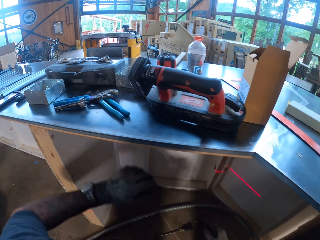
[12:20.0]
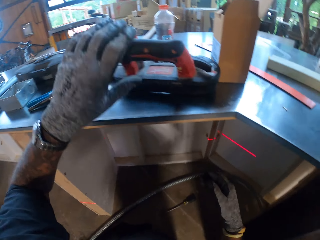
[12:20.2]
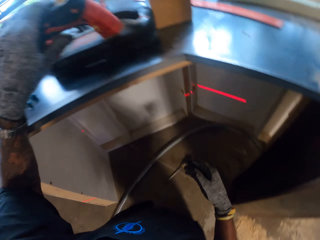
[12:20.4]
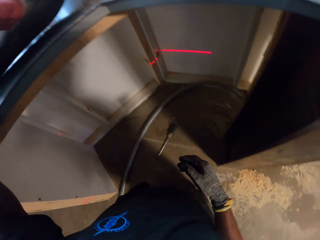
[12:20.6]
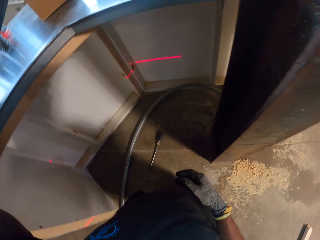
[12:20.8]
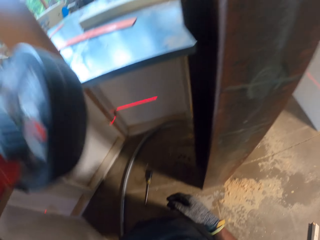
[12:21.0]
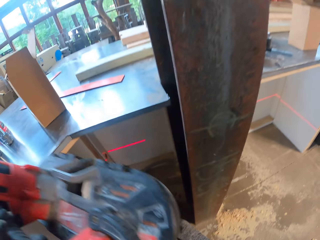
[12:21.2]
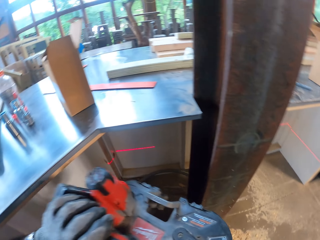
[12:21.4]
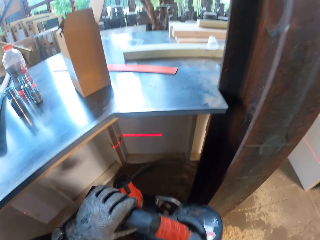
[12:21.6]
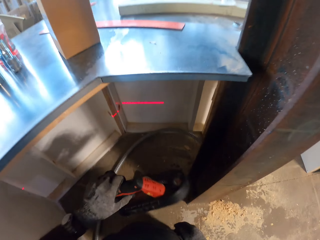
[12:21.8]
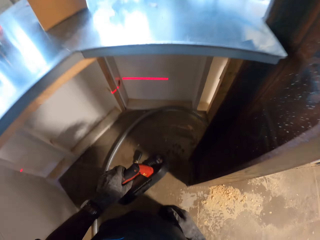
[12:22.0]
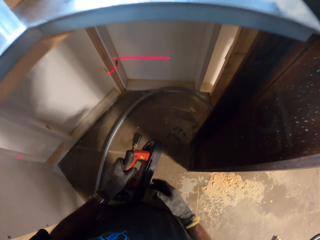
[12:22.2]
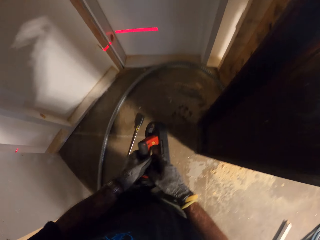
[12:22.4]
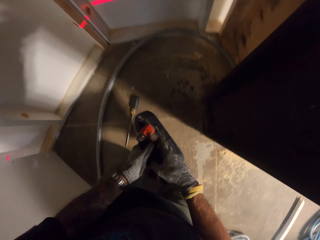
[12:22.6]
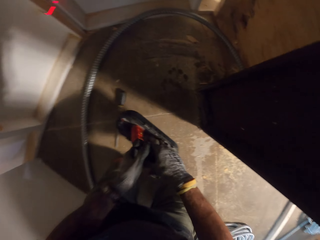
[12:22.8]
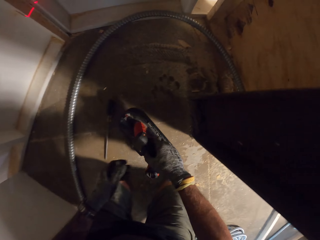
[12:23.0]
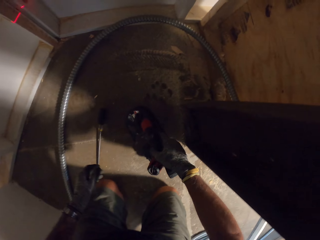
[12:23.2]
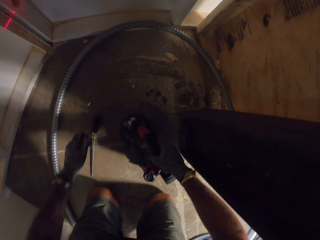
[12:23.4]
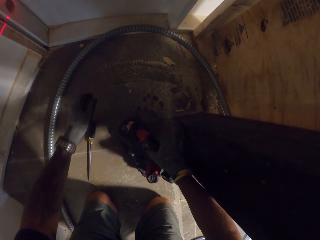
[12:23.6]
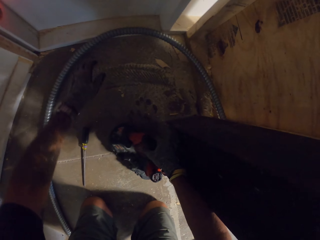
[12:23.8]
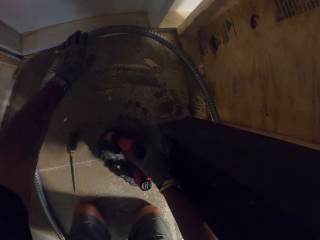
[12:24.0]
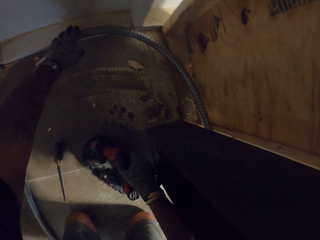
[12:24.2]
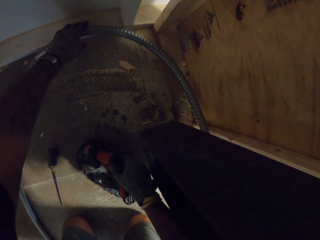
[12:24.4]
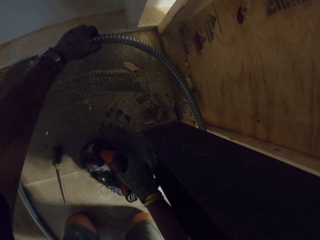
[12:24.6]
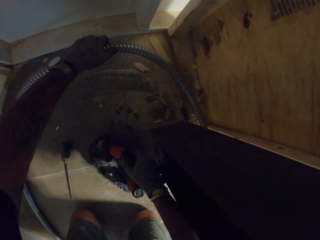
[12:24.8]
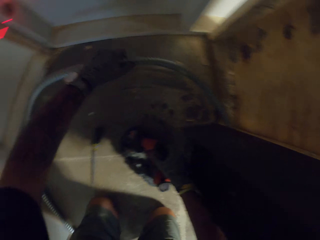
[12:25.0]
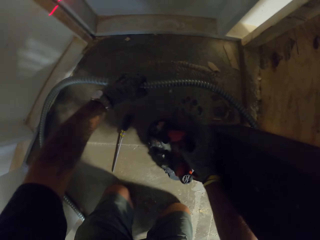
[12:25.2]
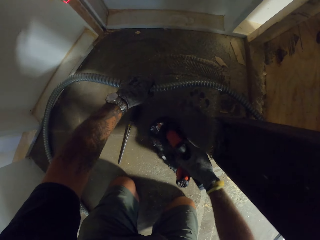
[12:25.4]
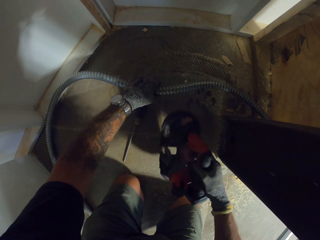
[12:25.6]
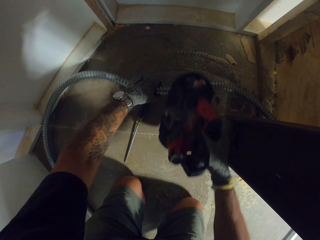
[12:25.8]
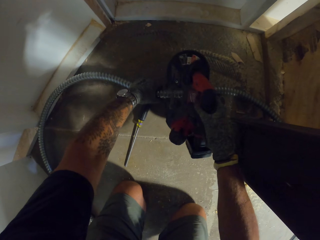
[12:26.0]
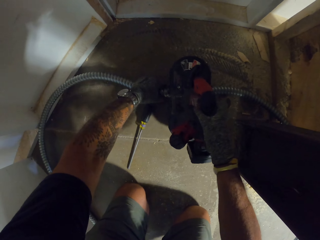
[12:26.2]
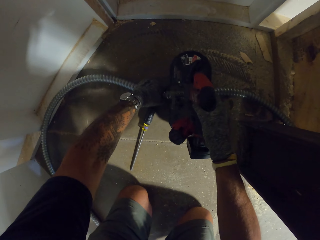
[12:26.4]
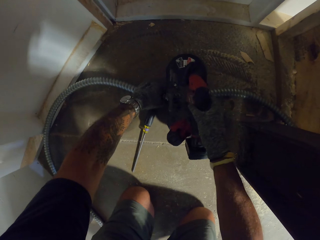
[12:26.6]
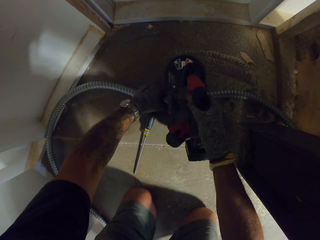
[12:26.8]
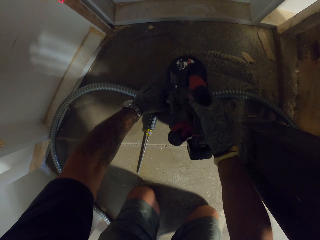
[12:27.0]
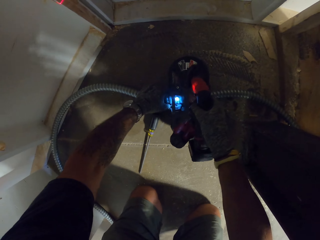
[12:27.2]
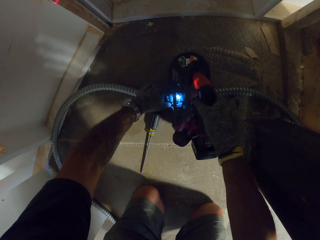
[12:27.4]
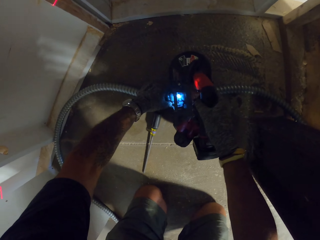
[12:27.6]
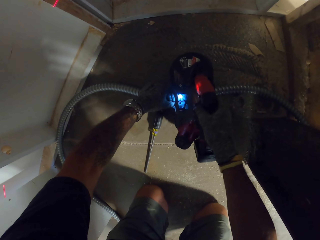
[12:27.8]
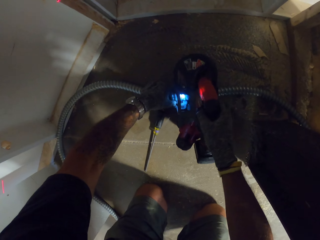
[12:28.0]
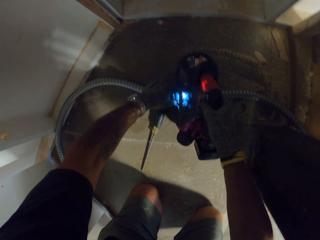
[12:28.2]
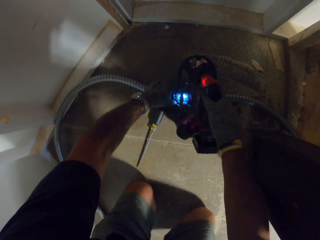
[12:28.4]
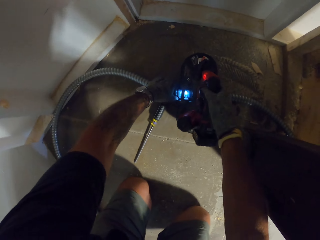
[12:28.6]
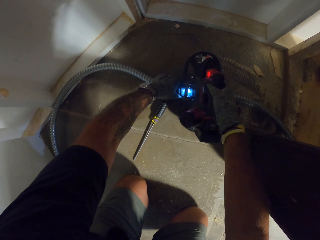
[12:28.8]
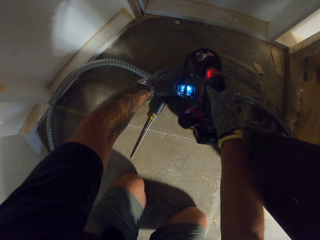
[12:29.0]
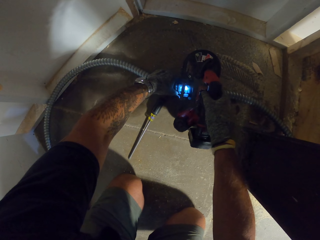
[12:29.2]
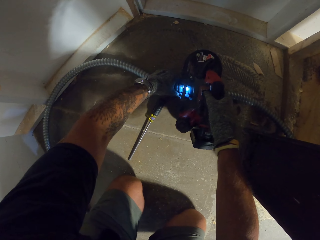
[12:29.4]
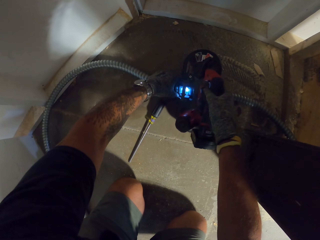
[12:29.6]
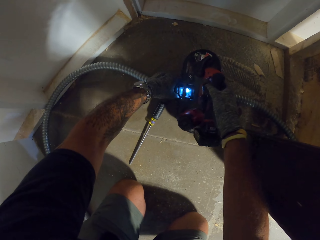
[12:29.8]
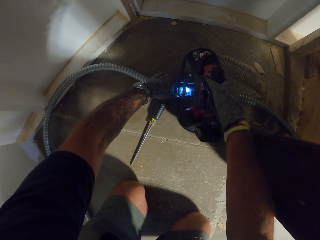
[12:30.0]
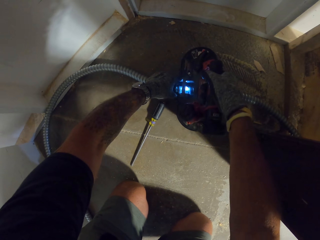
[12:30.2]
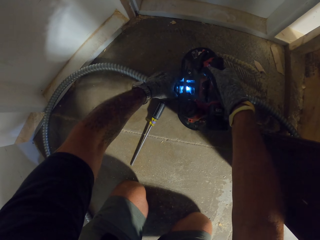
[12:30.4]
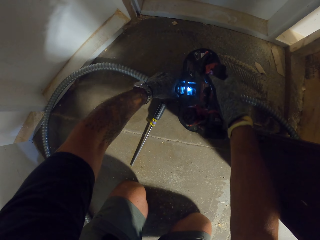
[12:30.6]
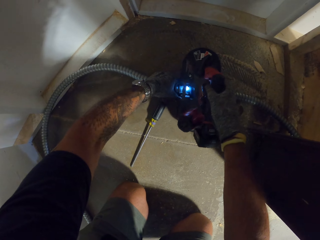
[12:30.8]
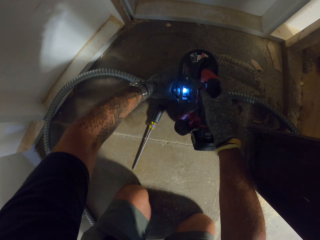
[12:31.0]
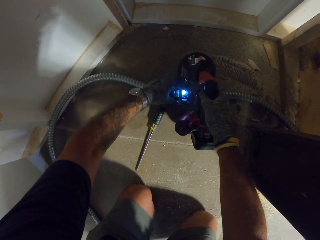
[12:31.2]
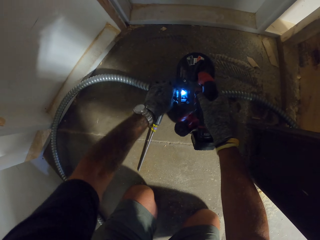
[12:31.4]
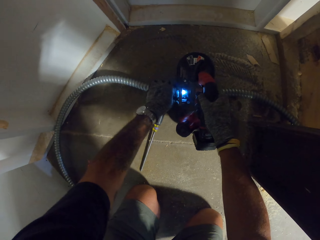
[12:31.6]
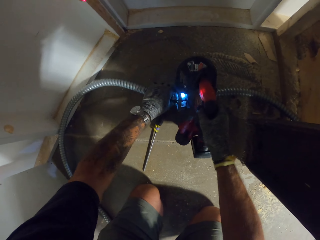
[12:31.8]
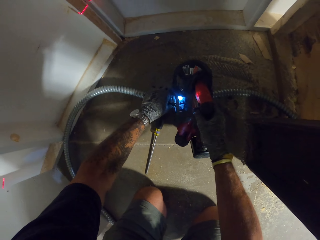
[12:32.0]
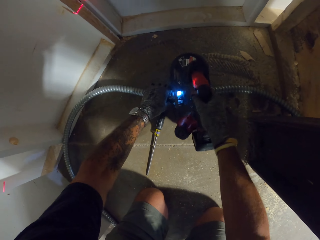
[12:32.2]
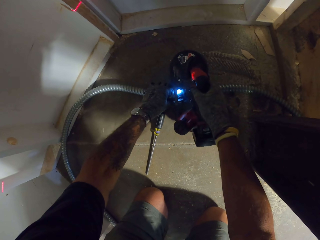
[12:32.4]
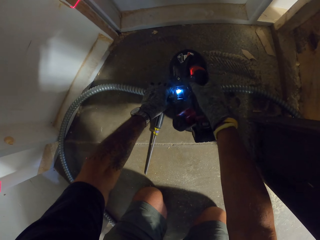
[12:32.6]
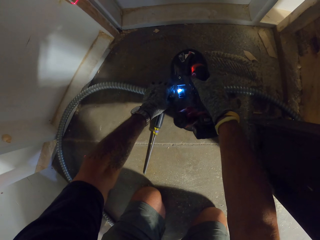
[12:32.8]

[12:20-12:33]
The camera wearer picks up a pipe cutter. They hold the pipe. They cut the pipe with the pipe cutter.

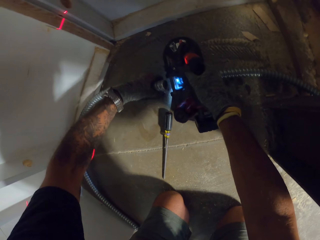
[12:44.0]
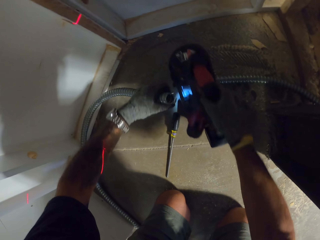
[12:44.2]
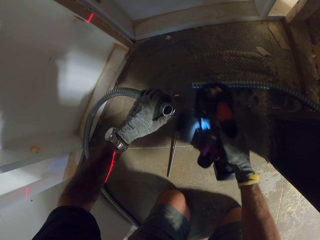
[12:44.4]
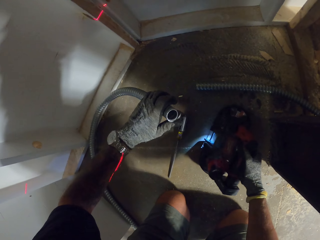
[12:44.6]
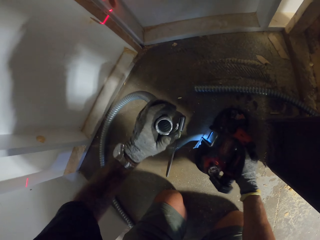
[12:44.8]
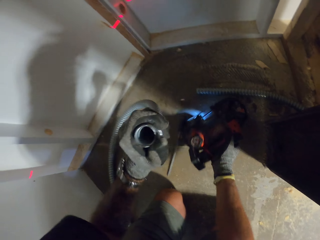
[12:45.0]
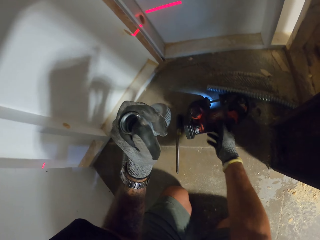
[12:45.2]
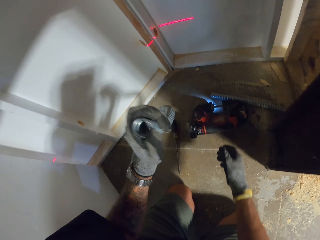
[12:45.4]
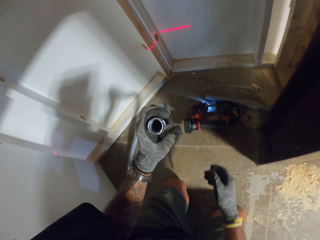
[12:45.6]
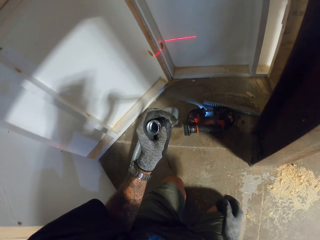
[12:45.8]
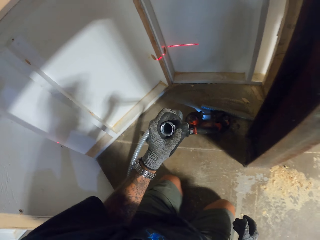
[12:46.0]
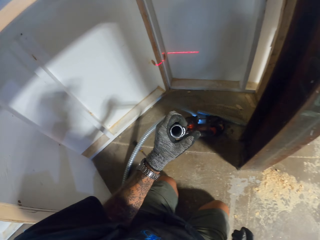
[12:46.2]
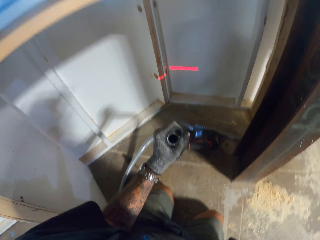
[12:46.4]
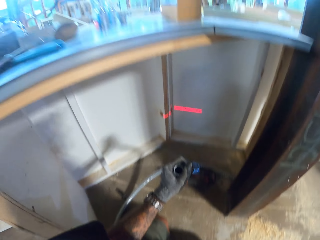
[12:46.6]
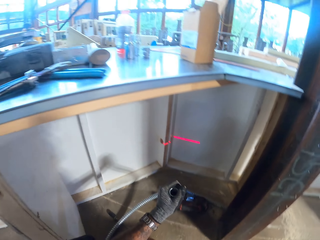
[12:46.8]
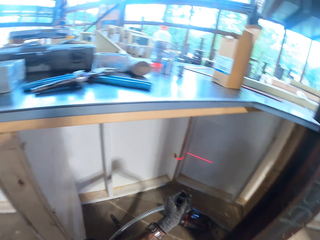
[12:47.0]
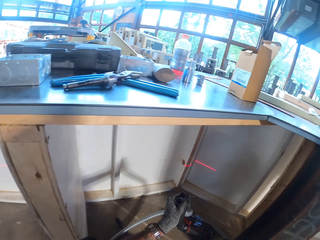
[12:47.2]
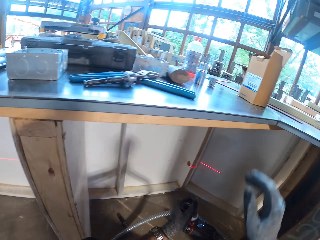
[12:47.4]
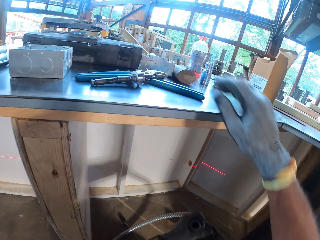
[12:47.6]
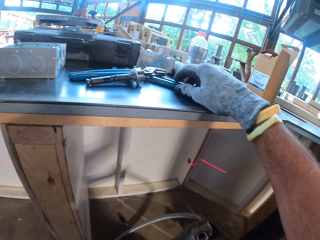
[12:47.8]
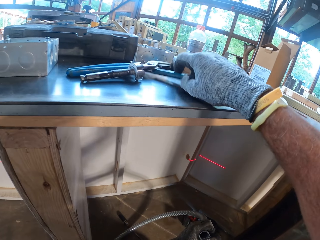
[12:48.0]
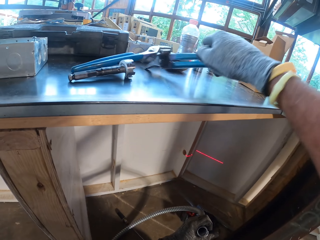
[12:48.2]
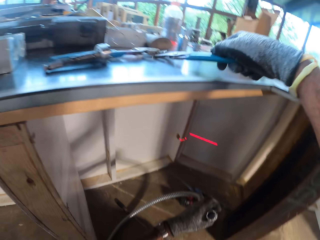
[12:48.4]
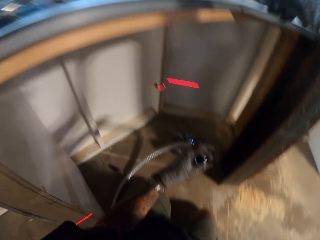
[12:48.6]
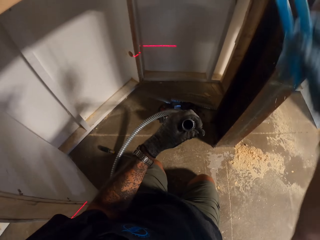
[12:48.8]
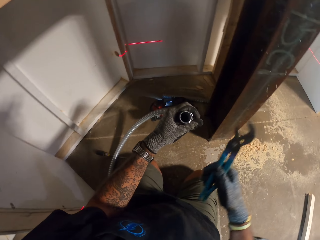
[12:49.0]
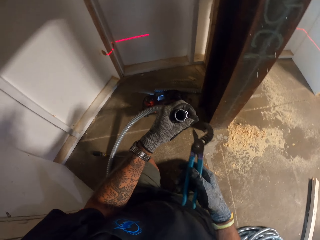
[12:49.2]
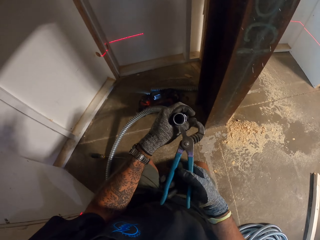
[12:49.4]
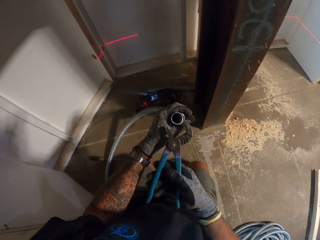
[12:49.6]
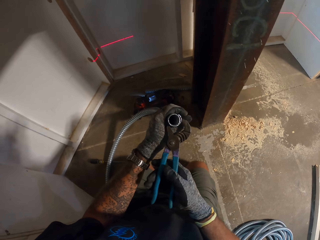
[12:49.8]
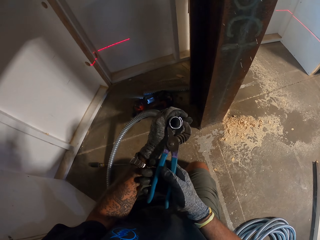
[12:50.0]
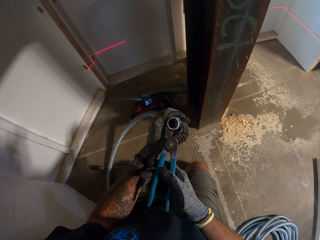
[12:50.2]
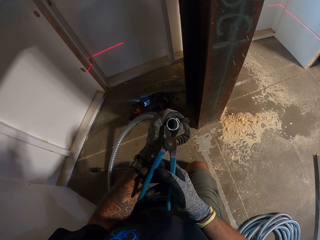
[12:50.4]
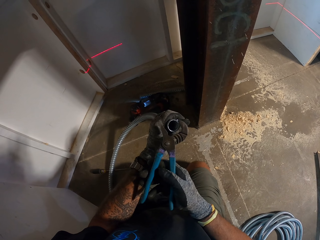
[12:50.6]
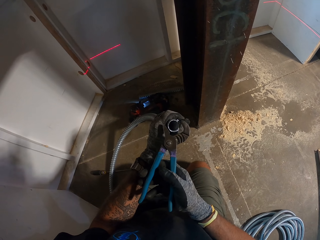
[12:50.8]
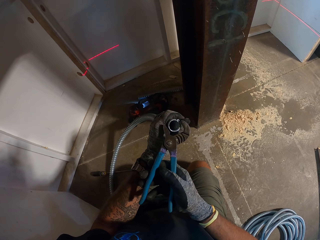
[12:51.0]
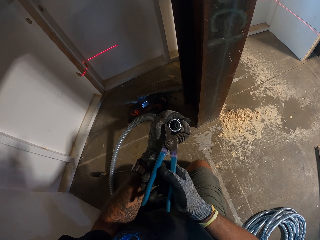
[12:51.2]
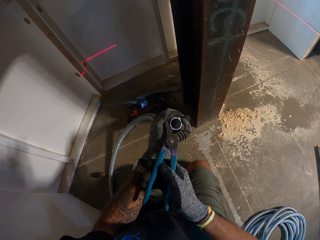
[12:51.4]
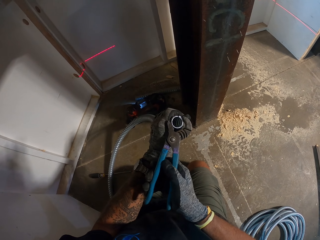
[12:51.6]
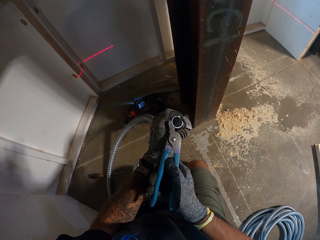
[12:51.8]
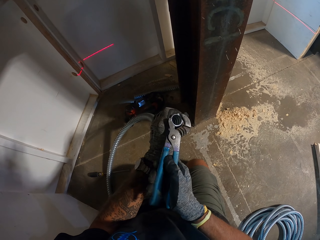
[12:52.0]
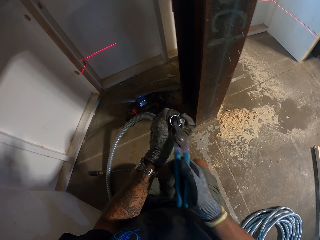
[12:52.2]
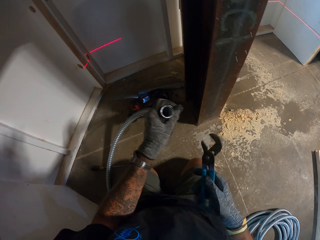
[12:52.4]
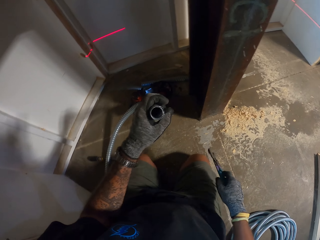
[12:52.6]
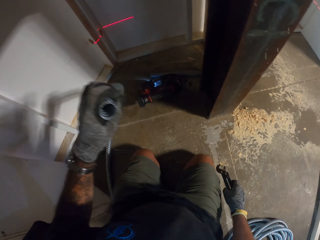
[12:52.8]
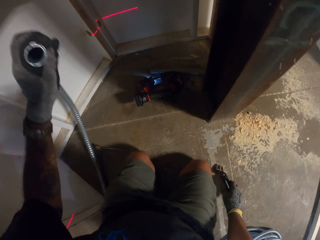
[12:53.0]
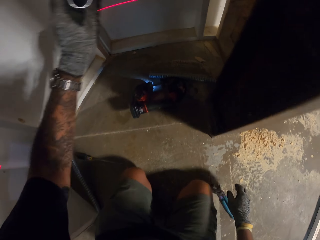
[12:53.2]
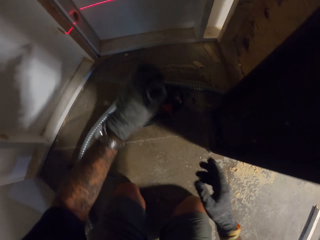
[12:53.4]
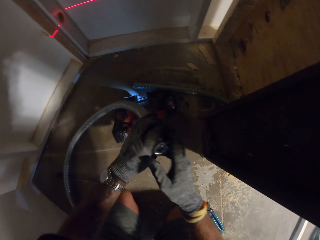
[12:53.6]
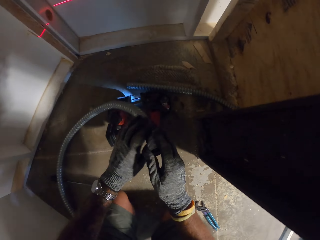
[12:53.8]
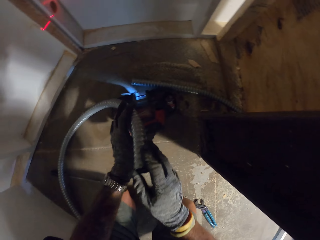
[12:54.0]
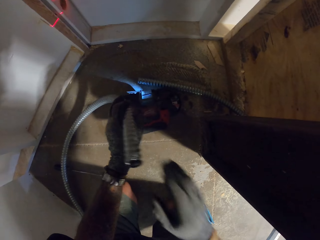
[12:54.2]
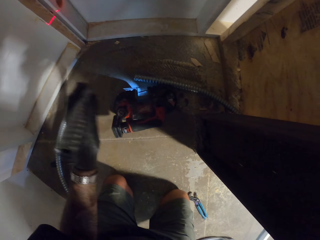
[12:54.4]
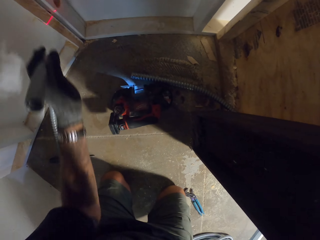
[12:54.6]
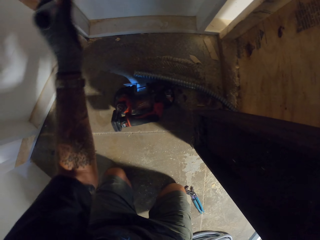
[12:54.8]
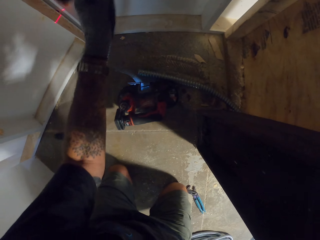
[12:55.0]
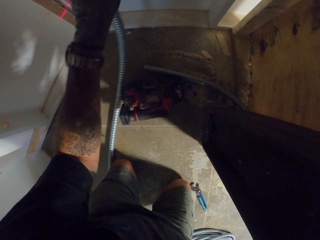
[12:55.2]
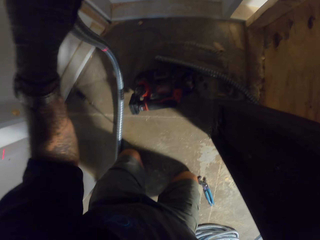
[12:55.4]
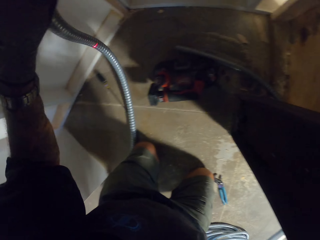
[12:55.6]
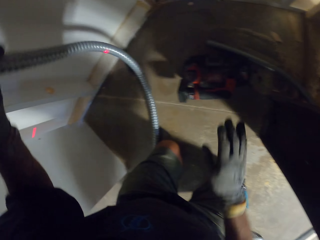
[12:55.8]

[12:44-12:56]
The camera wearer puts the pipe cutter on the floor. They pick up the pliers. They hold the pipe with the pliers. They cut the pipe with the pliers. They put the pliers on the floor.
